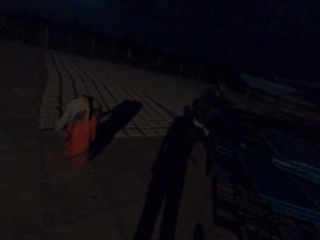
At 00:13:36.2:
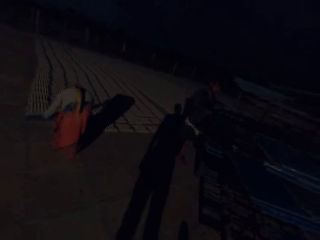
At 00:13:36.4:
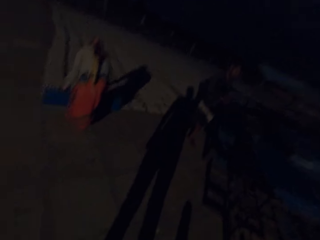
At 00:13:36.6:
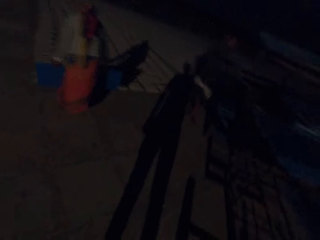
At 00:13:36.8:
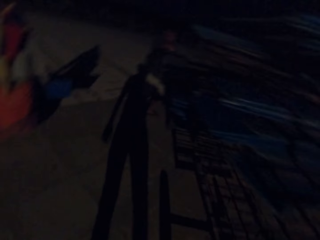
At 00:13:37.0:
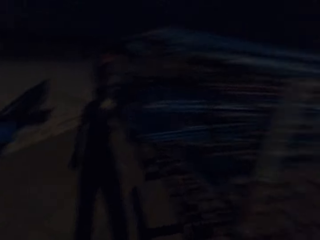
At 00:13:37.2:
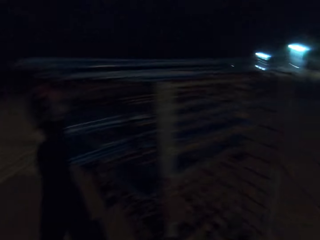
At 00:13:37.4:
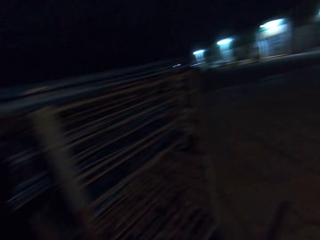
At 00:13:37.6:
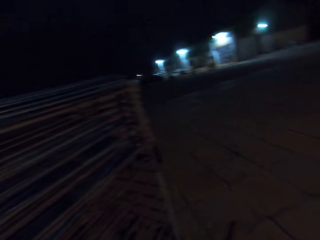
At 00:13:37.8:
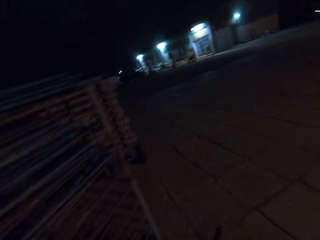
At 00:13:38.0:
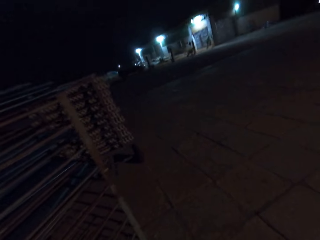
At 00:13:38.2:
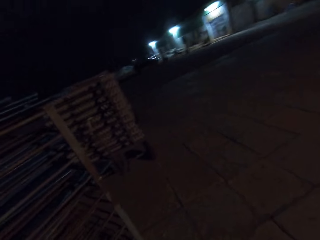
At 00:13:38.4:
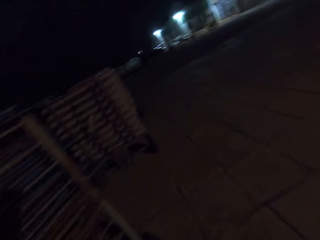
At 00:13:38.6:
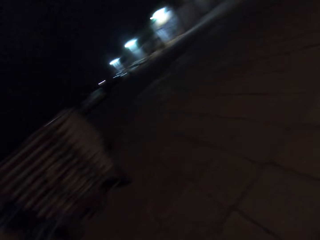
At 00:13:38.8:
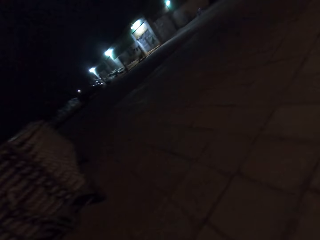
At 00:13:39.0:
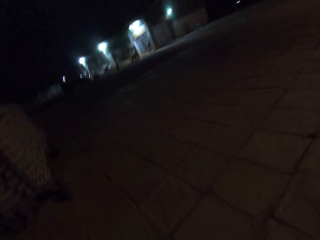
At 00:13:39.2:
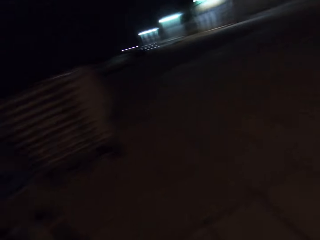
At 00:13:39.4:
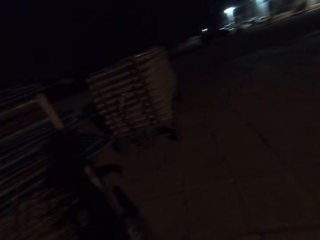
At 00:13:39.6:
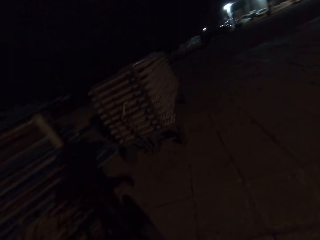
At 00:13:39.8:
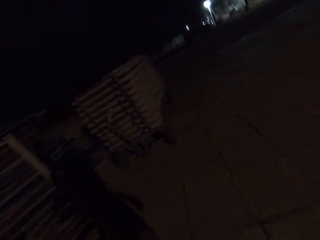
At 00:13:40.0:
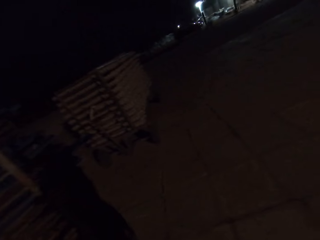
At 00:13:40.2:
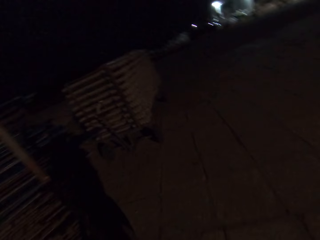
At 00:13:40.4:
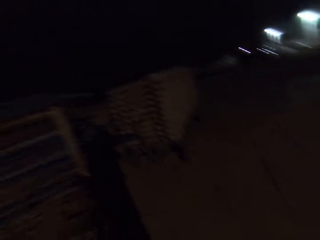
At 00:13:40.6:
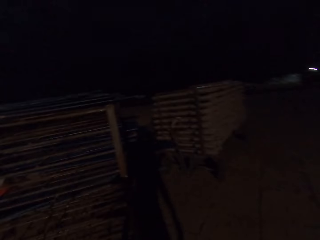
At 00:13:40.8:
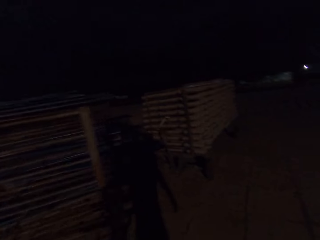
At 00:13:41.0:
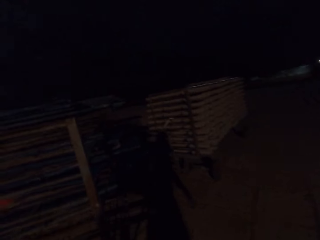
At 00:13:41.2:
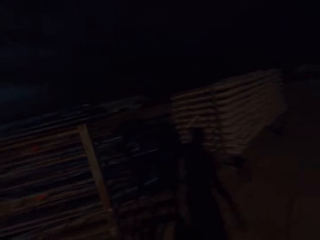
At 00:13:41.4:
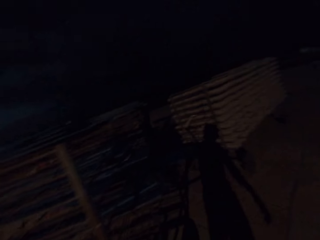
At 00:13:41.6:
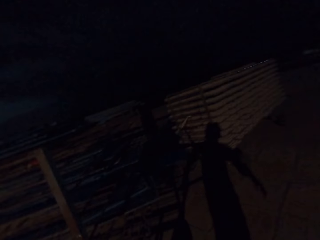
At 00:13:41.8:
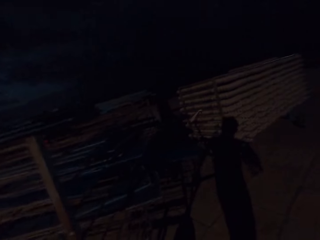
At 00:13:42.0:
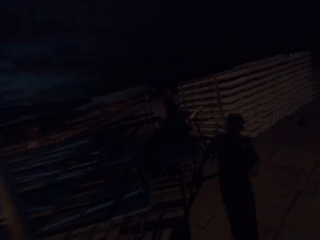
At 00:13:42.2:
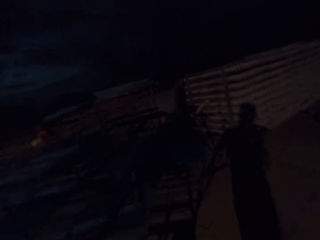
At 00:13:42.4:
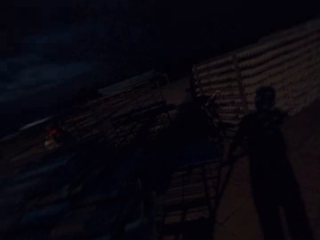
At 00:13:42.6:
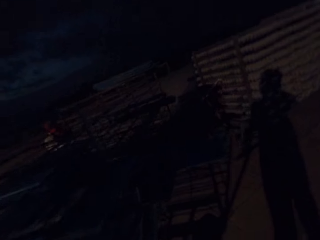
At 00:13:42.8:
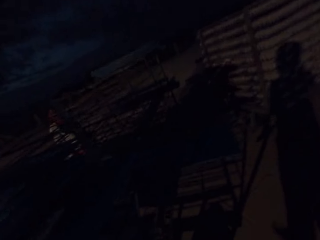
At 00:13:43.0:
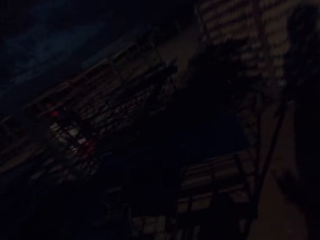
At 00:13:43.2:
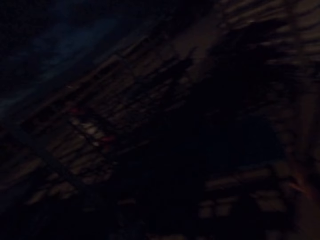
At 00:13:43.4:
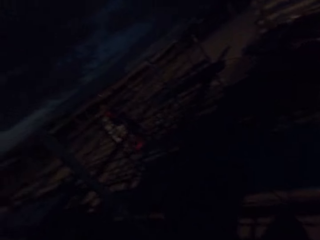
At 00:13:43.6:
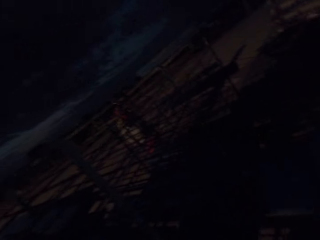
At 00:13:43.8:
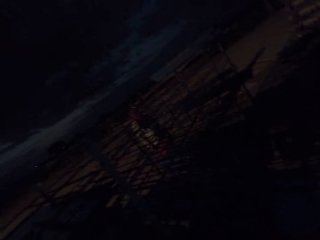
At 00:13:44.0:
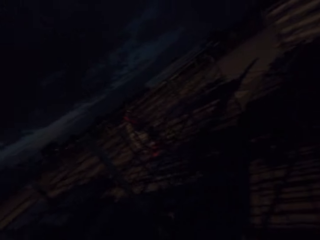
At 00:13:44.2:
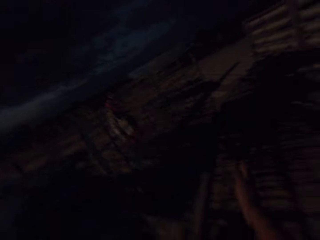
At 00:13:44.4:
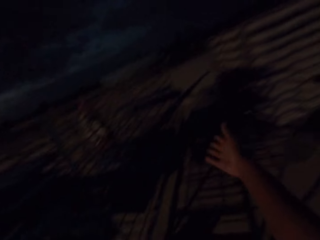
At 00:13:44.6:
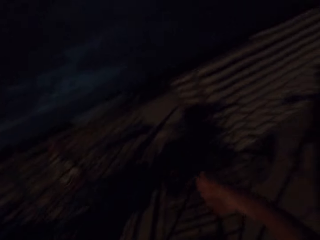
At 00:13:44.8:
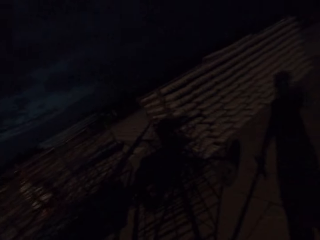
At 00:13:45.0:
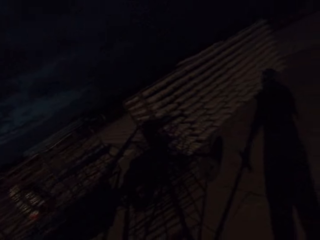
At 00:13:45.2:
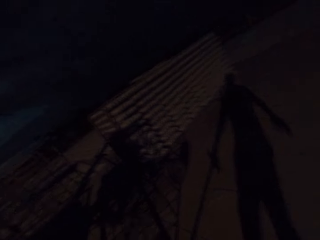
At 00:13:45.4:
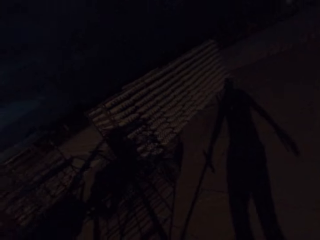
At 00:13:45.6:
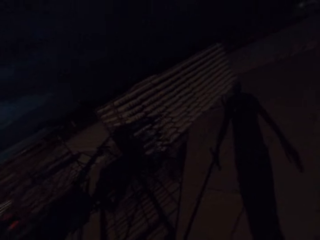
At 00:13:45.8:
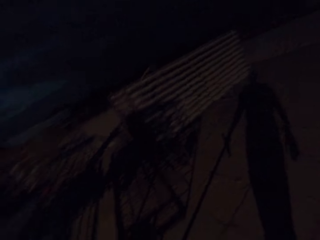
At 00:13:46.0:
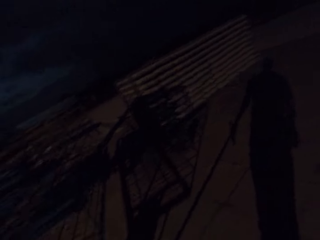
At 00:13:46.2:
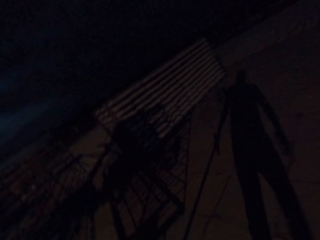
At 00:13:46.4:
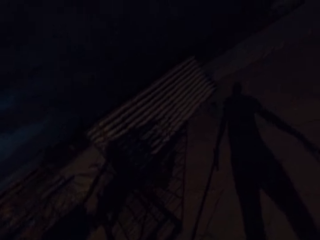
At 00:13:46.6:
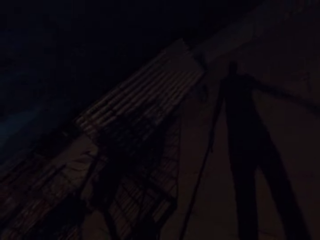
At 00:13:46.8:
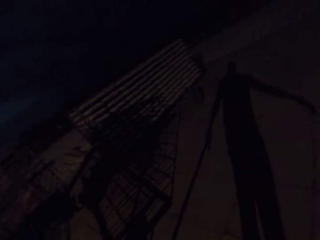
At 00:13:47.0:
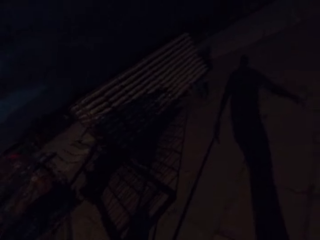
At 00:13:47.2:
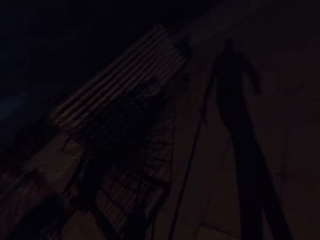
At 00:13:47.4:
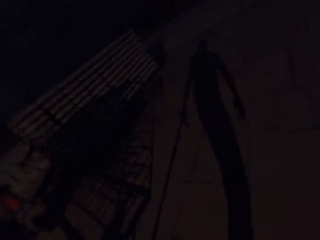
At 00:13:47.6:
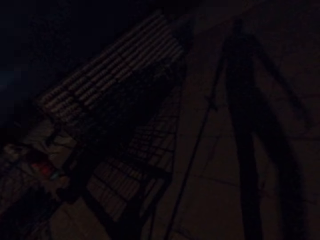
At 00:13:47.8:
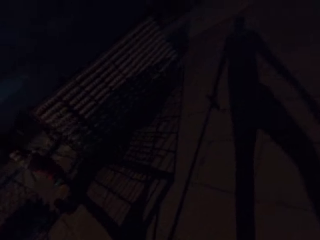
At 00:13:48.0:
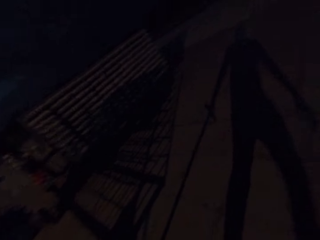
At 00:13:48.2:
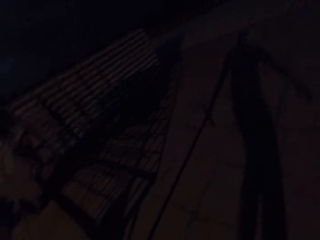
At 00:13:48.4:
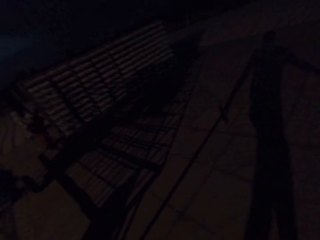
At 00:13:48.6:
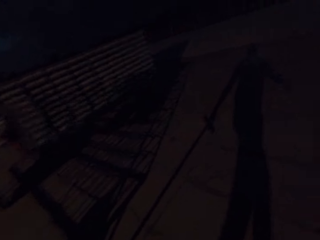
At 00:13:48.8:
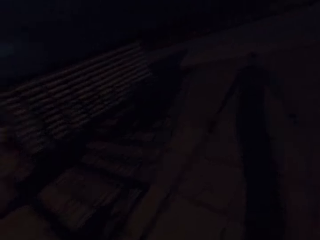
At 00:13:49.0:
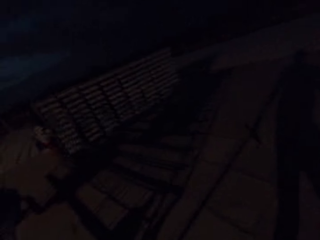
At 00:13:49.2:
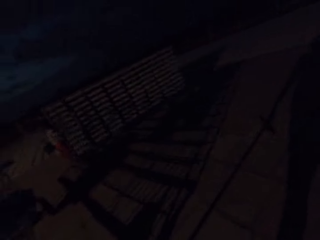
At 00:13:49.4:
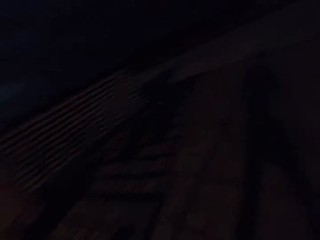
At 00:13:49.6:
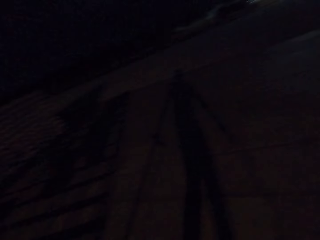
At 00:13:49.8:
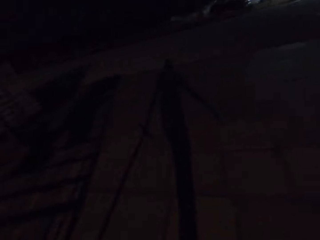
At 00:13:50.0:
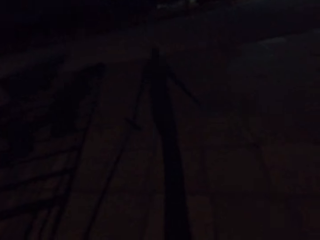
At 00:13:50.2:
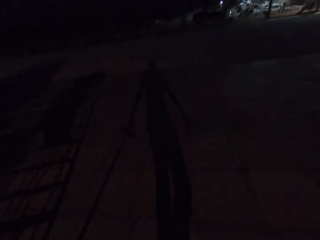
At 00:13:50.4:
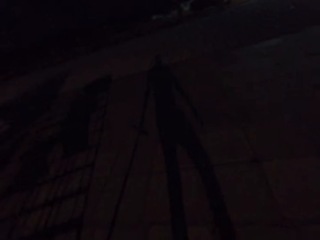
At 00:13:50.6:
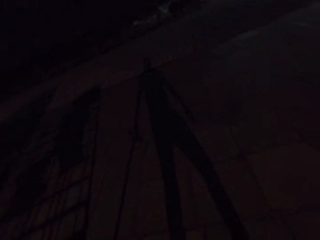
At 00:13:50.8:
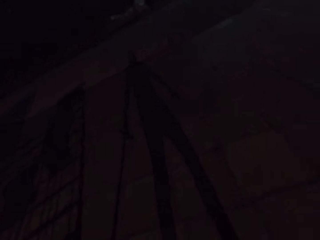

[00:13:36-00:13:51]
The camera wearer walks around the field. He pulls a cart along the yard with his hands.

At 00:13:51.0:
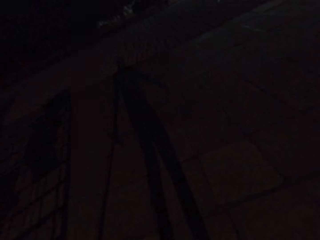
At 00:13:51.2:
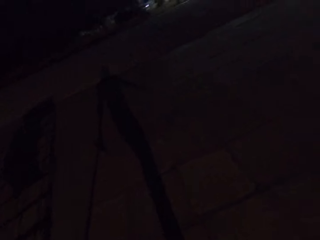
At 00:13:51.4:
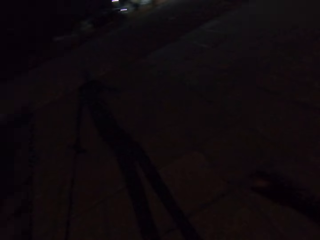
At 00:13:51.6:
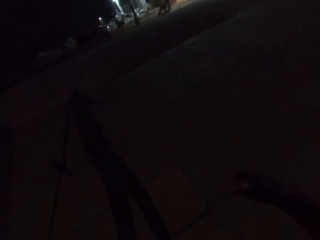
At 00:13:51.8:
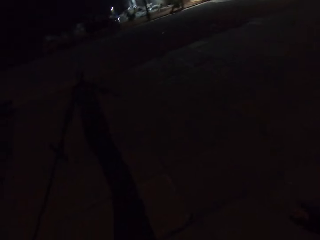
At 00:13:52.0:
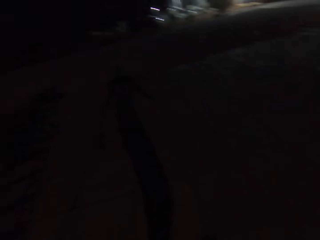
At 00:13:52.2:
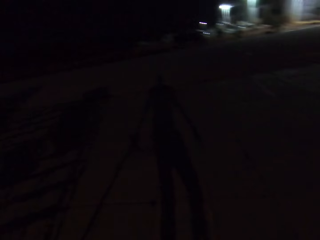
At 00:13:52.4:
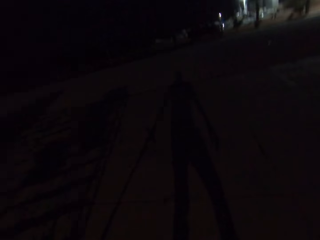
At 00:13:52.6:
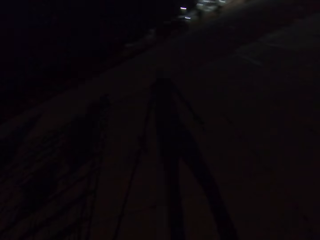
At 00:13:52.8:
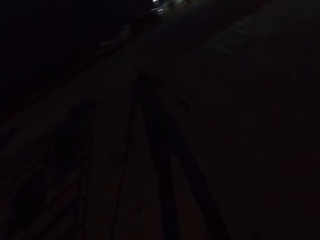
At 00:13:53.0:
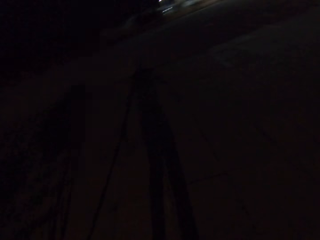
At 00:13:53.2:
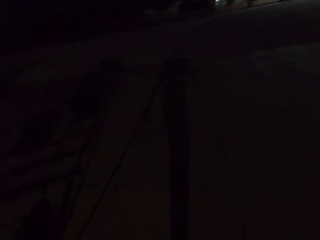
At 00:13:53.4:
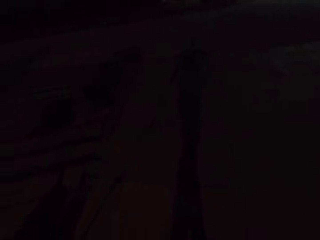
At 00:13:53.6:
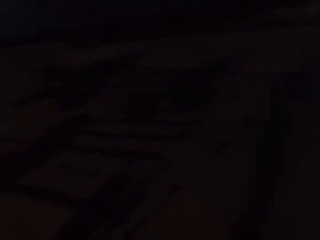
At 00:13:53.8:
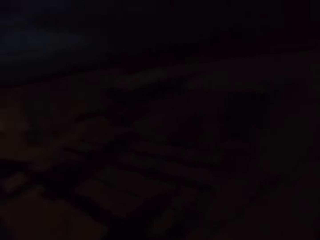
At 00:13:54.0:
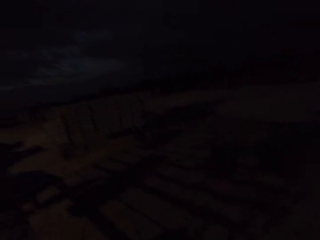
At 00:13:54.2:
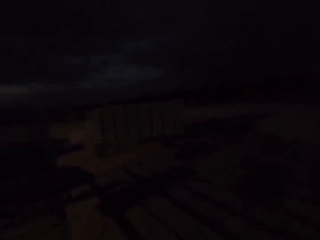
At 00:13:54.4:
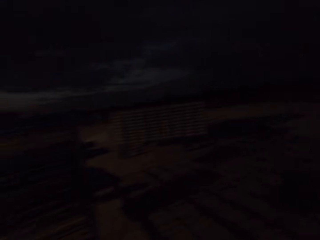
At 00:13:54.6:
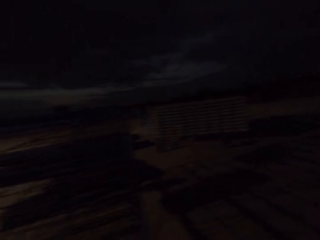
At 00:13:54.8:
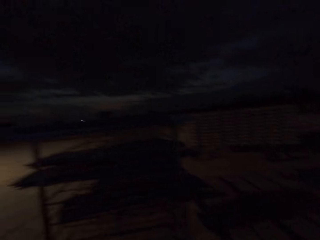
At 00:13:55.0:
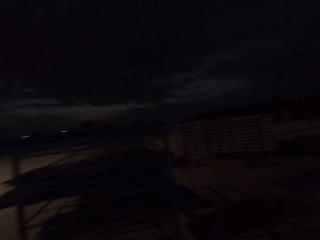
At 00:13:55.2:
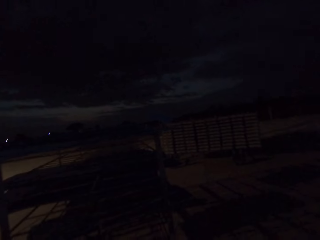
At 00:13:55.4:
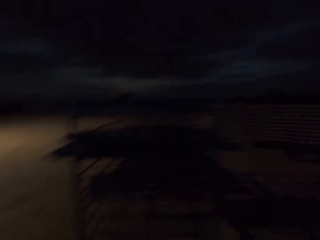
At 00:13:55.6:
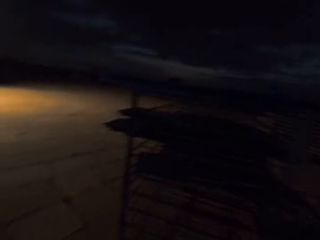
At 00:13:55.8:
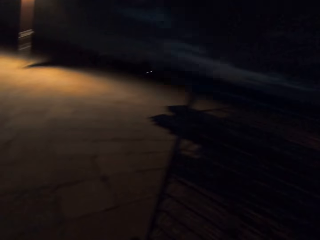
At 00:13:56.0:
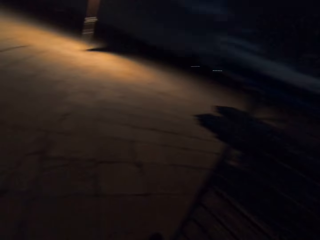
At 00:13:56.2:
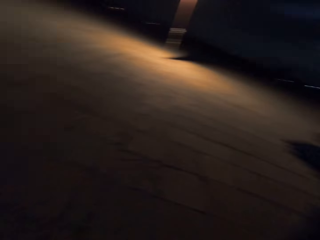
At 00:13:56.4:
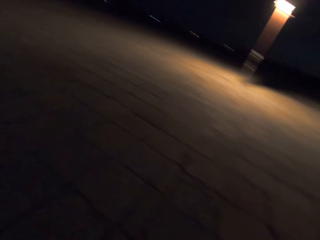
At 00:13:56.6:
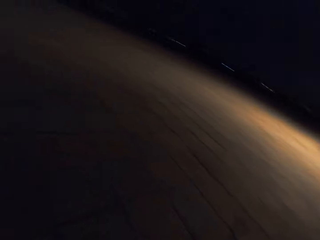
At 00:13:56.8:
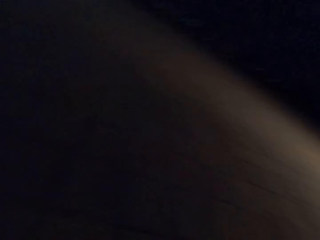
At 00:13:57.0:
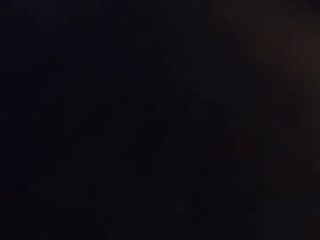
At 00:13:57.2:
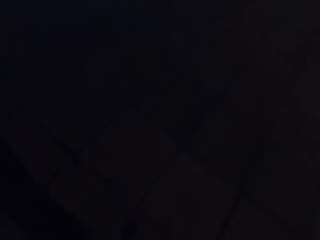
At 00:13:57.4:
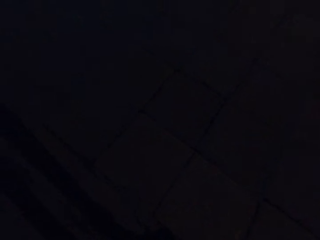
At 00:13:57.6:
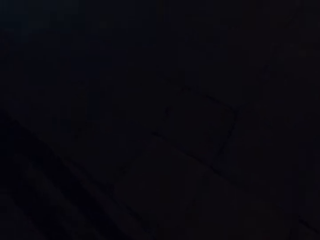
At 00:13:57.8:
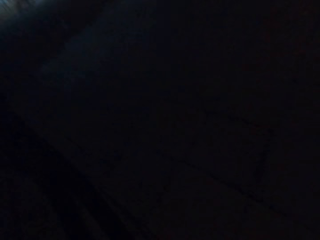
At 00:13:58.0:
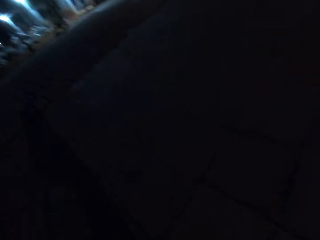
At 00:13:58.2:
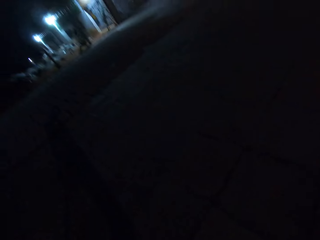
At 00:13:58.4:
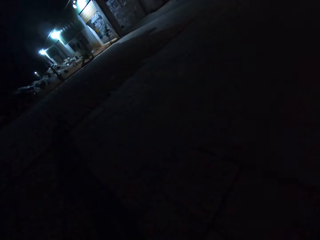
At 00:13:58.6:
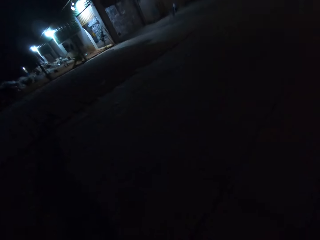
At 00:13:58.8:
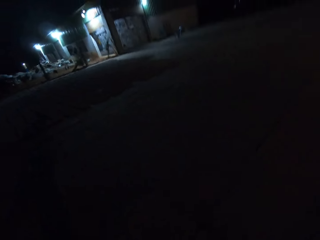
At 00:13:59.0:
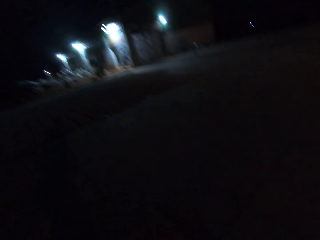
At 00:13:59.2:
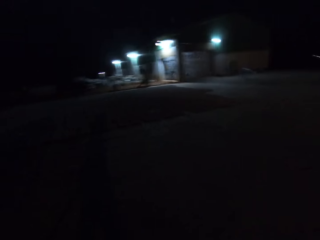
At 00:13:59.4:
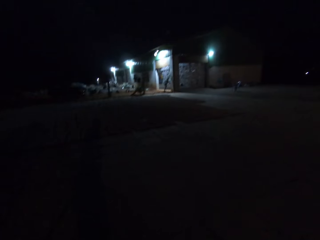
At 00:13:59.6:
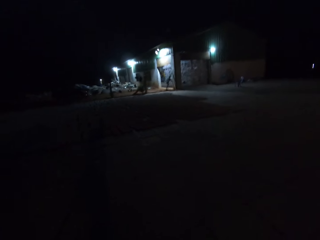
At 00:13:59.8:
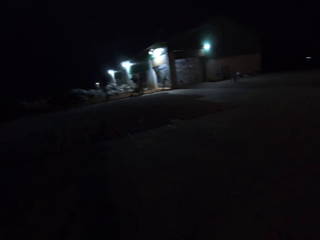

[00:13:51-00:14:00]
The camera wearer looks around.
